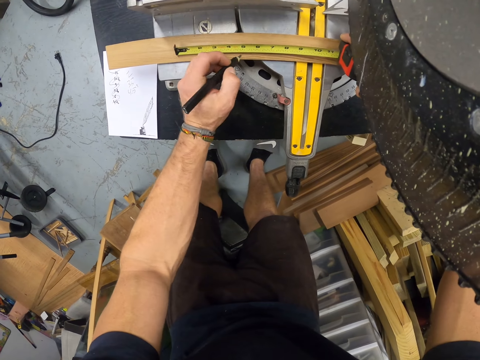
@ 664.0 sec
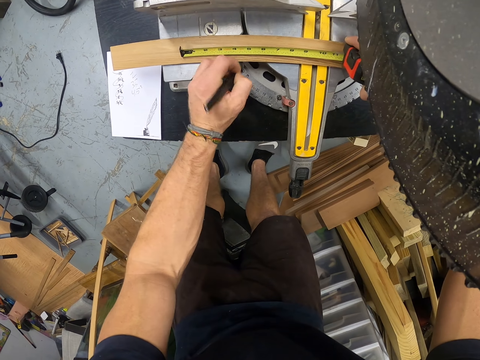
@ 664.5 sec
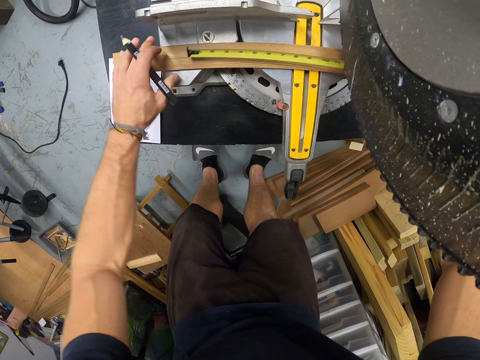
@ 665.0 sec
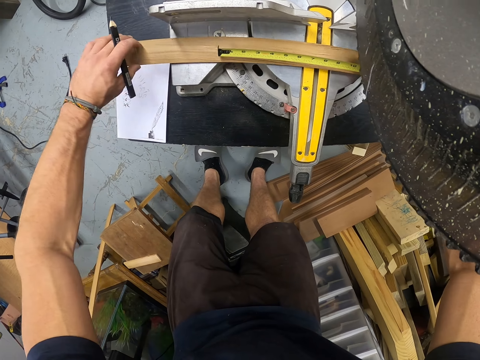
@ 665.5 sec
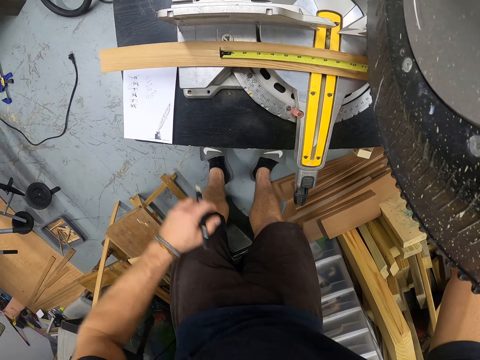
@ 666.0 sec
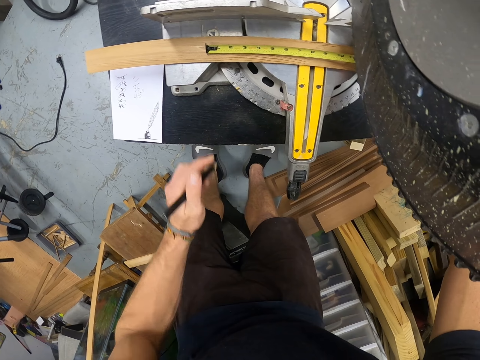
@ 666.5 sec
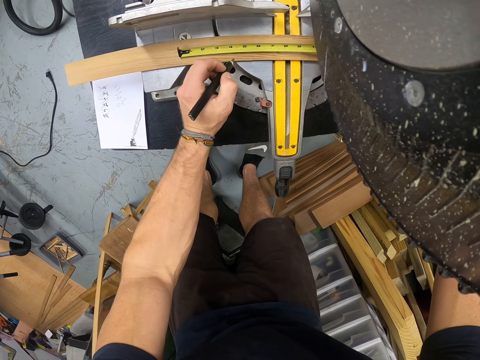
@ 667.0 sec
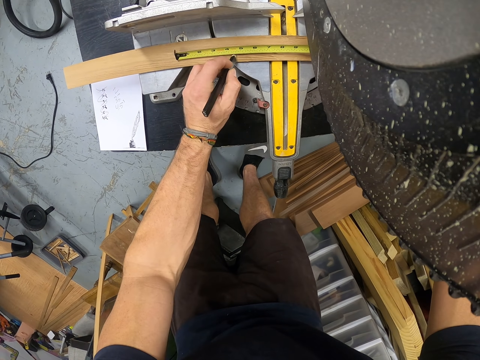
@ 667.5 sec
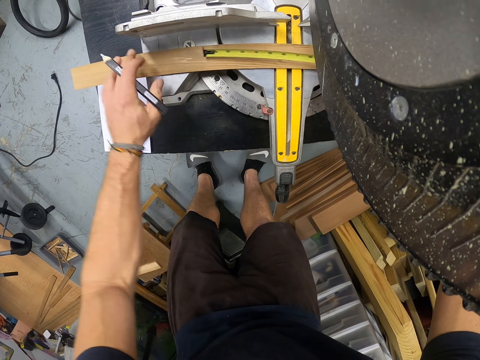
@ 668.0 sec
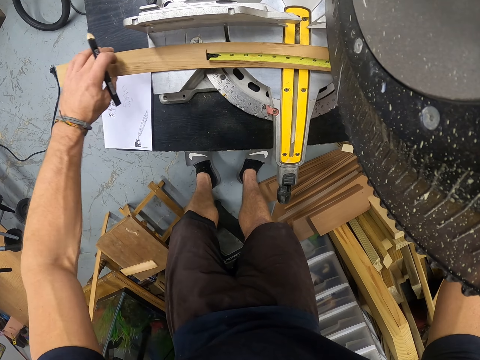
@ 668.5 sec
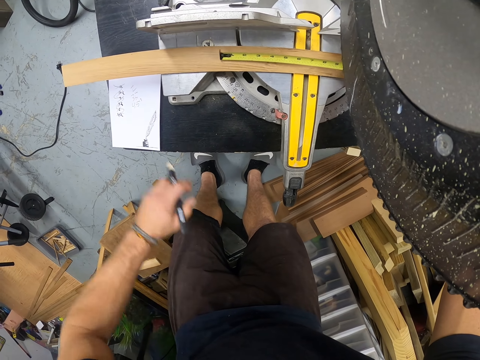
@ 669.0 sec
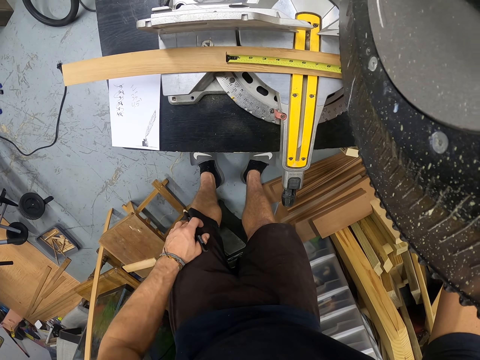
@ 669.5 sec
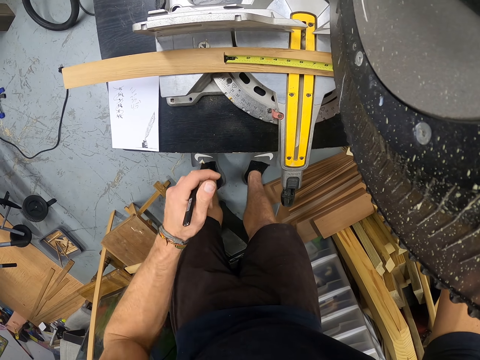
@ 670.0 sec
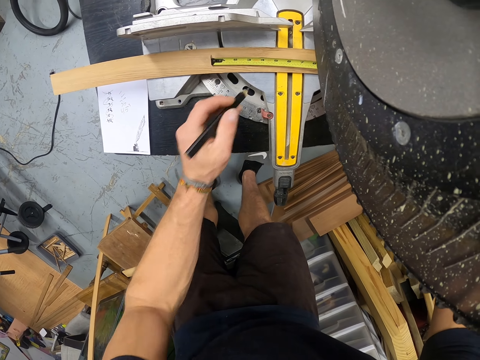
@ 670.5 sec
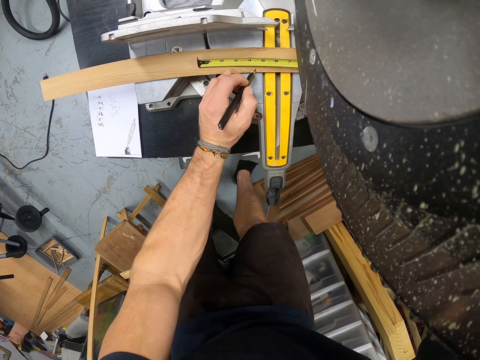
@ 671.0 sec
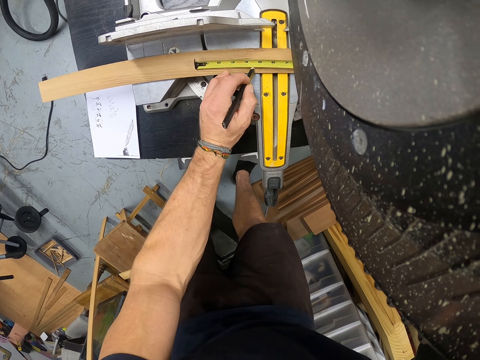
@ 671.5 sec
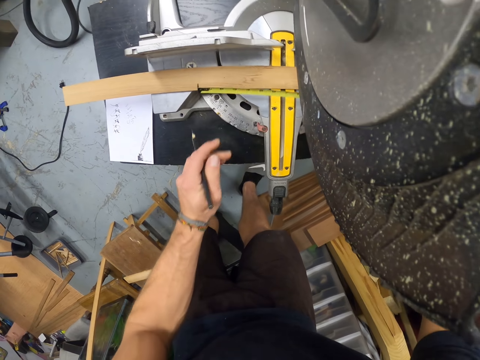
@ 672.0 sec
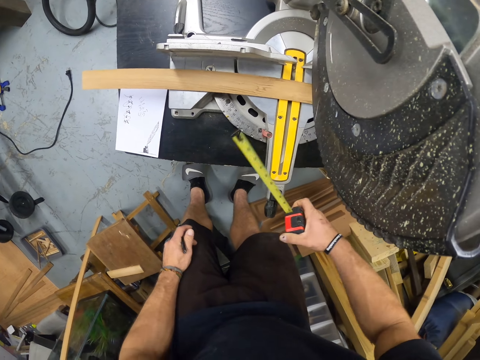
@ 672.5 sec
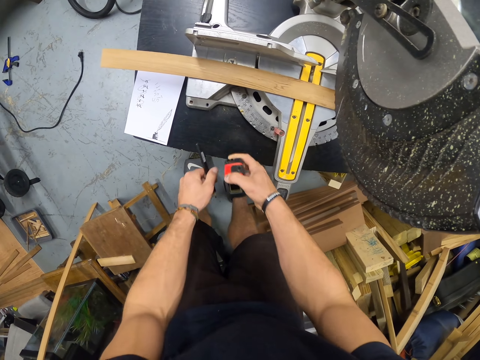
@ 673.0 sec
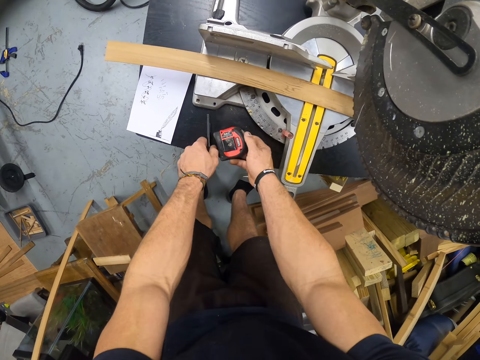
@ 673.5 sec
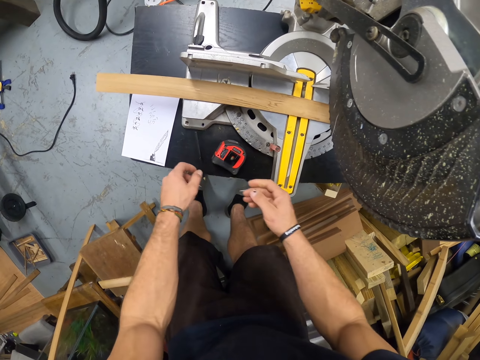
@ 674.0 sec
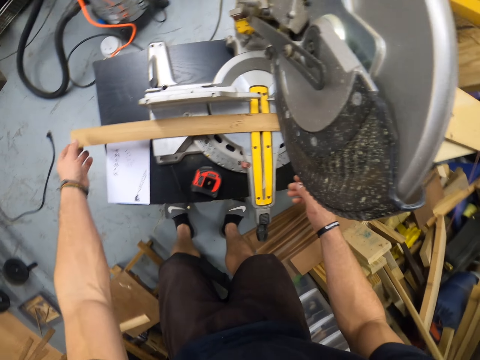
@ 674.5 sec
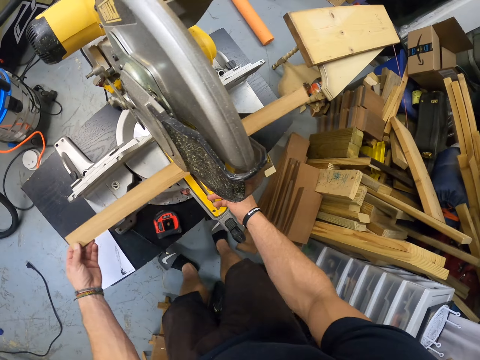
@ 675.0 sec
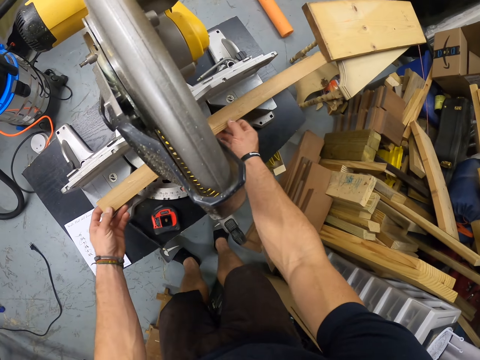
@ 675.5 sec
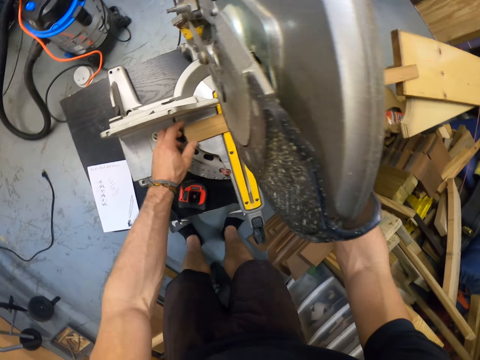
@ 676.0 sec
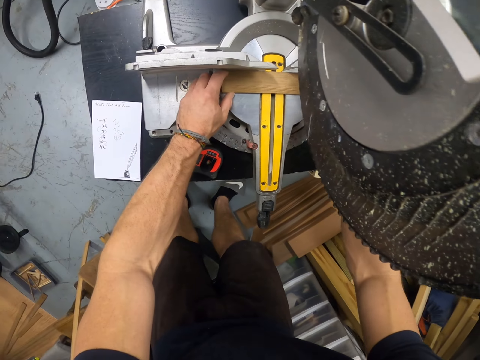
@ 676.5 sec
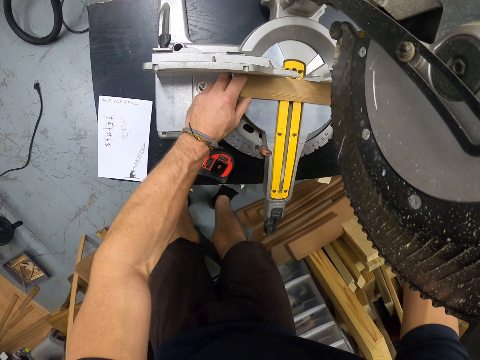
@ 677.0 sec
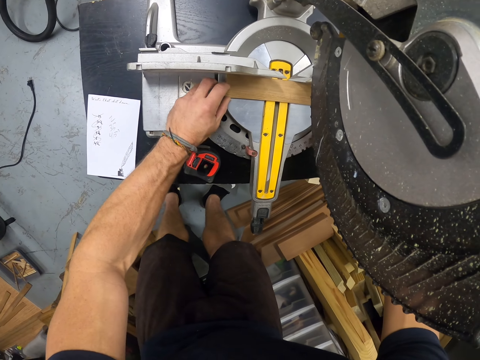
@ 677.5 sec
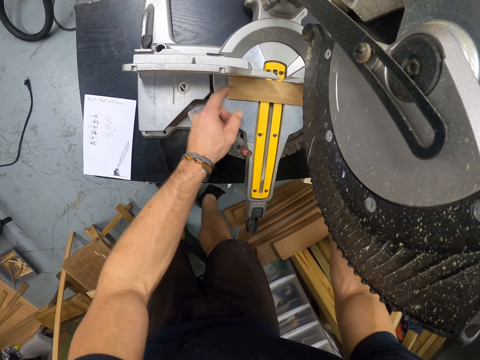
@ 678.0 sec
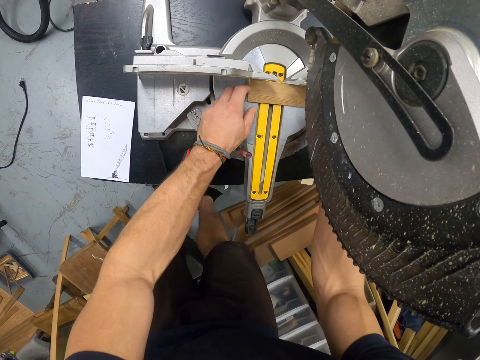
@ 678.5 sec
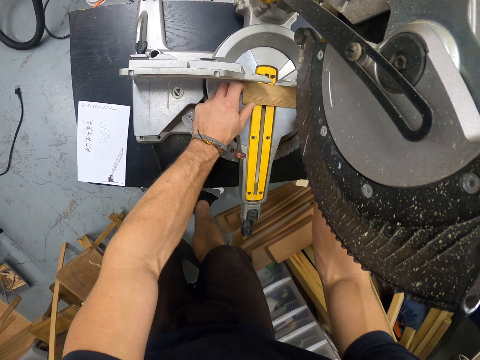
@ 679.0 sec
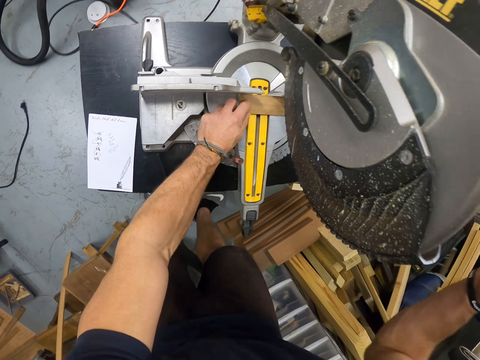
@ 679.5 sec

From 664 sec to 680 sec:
The camera wearer writes on the piece of wood on the circular saw with the pen in her right hand. They move the wood on the circular saw with his left hand. They measure the piece of wood on the circular saw with the measuring tape with his right hand. They write on the piece of wood on the circular saw with the pen in her right hand. They move the wood on the circular saw with his left hand. They measure the wood. They write on the piece of wood on the circular saw with the pen in her right hand. They drop the measuring tape in his right hand on the table. They drop the pen in his left hand on the table. They pick the piece of wood from the circular saw with his left hand. They move the wood. They hold the piece of wood with both hands. They drop the piece of wood on the circular saw with both hands. They move the piece of wood on the circular saw with his left hand.

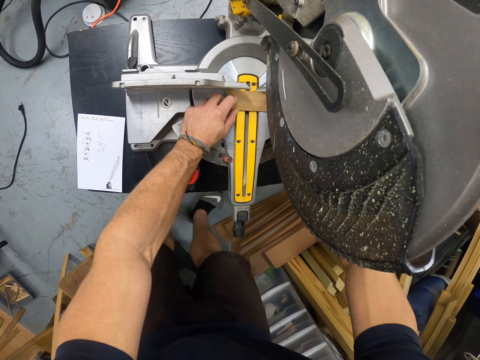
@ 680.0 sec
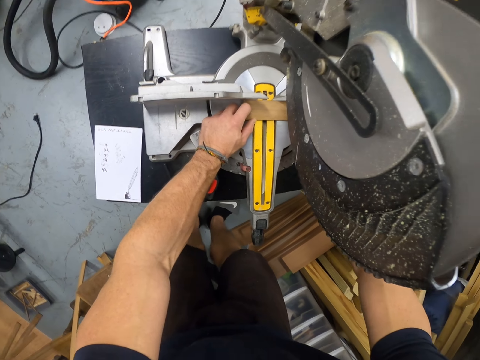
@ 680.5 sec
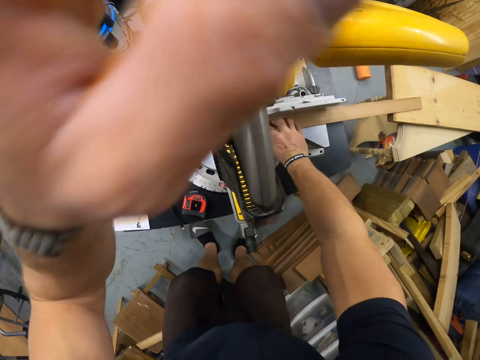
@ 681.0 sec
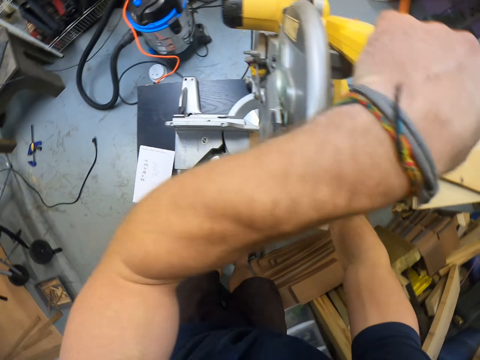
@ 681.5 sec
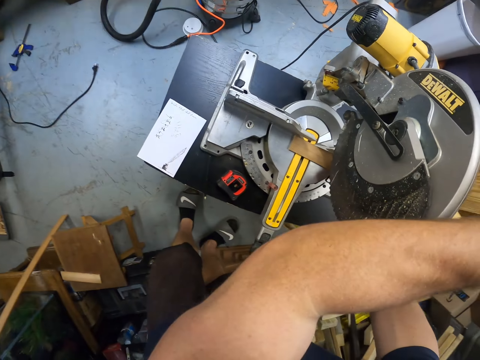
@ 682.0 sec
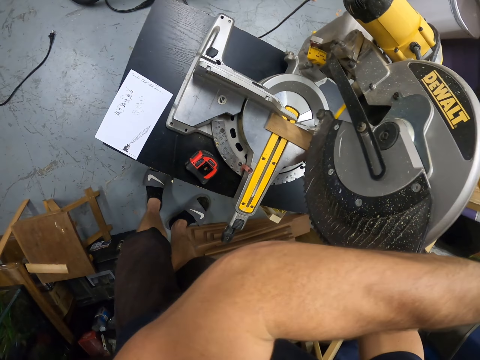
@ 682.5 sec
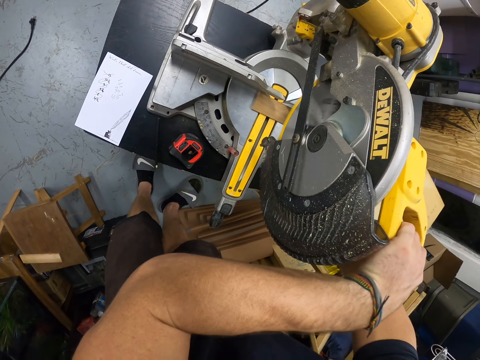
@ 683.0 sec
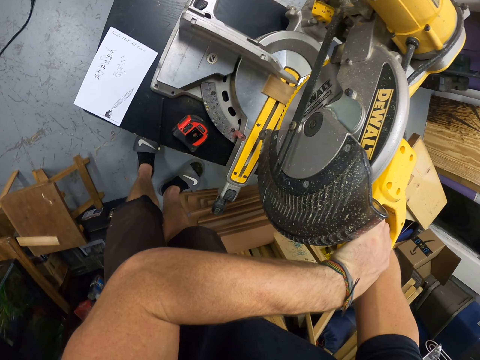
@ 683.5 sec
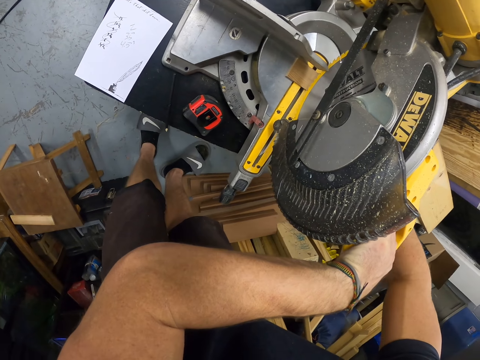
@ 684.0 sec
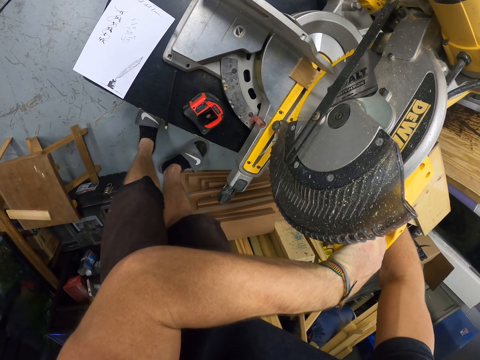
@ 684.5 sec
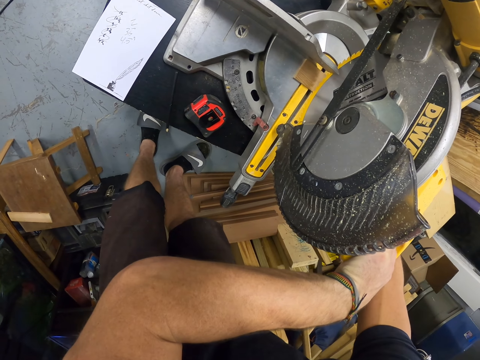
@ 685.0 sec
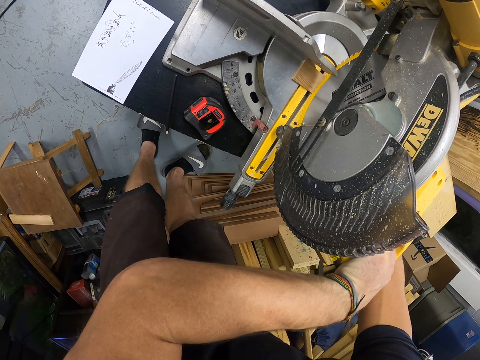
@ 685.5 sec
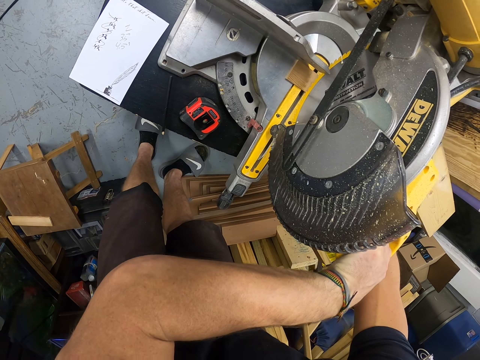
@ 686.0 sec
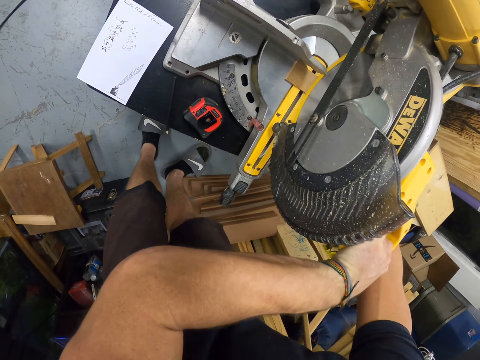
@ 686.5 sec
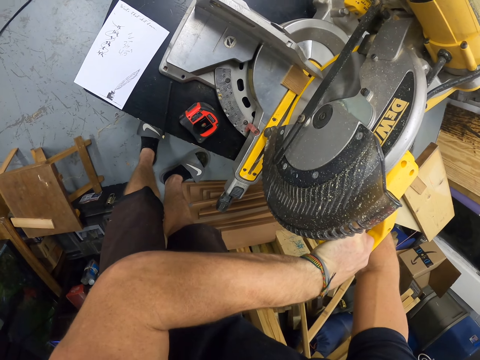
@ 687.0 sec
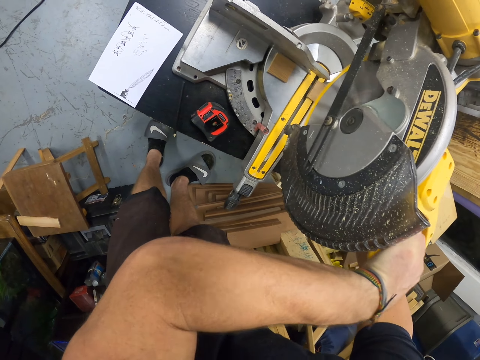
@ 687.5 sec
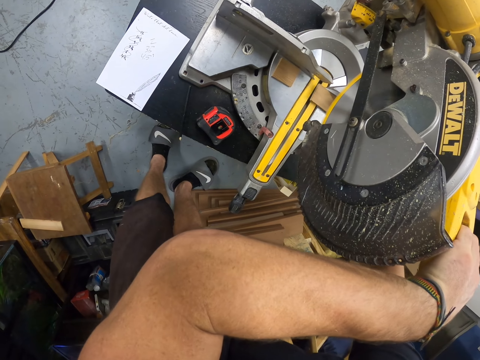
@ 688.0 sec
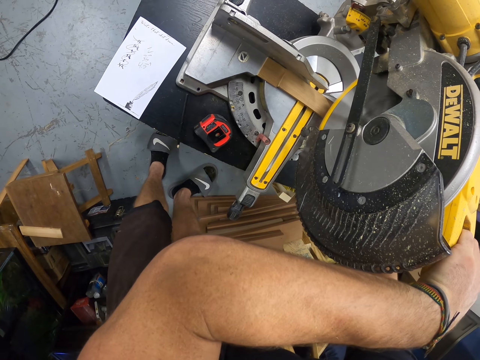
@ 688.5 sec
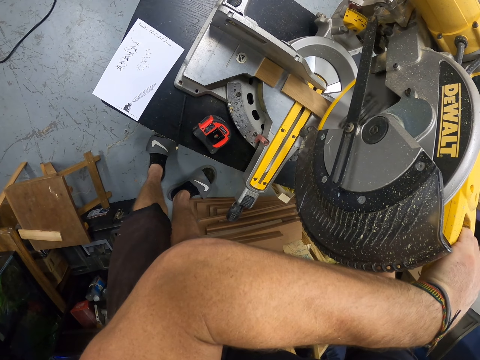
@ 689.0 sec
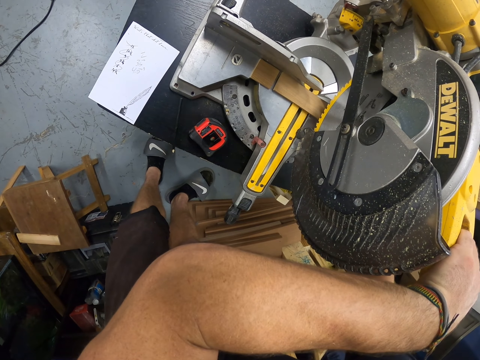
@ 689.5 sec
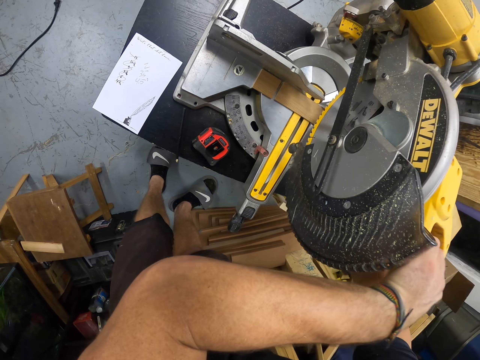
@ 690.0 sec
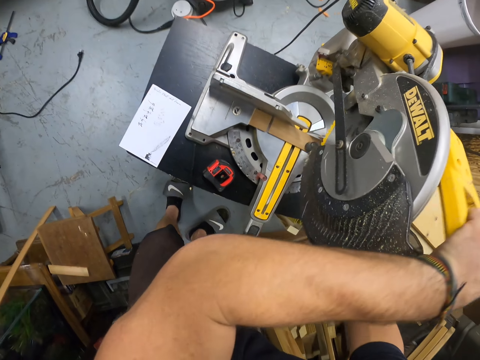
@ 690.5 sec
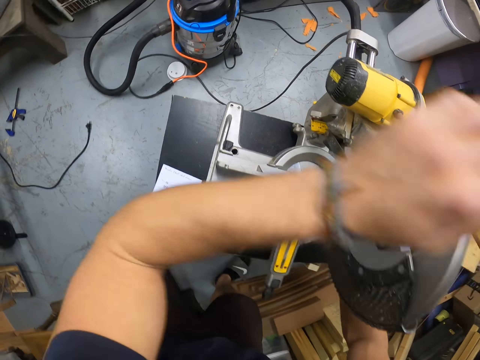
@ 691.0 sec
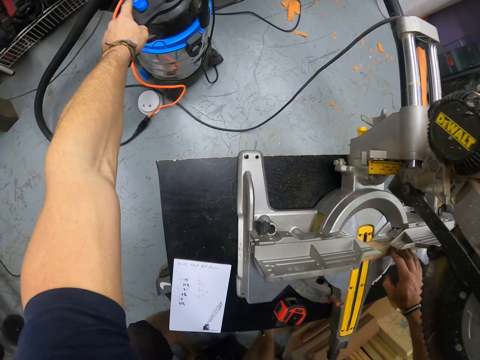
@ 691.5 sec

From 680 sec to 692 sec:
The camera wearer holds the piece of wood on the circular saw with his right hand. He holds the circular saw with his left hand. He cuts the piece of wood on the circular saw with the circular saw with his left hand. He moves the piece of wood on the circular saw with his right hand.
